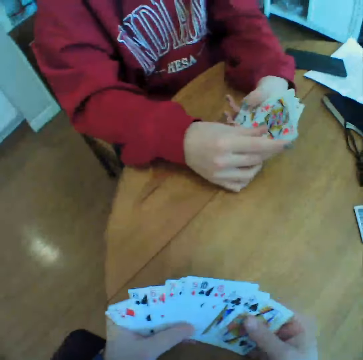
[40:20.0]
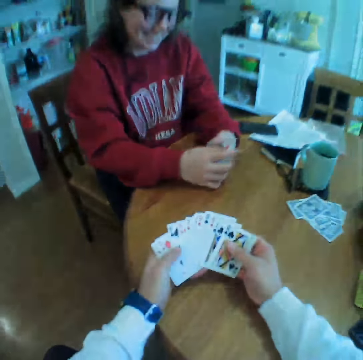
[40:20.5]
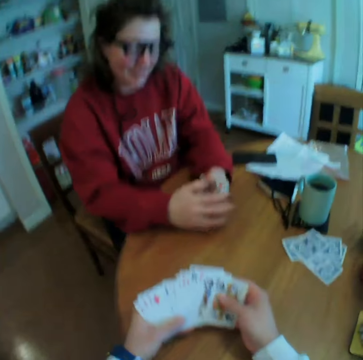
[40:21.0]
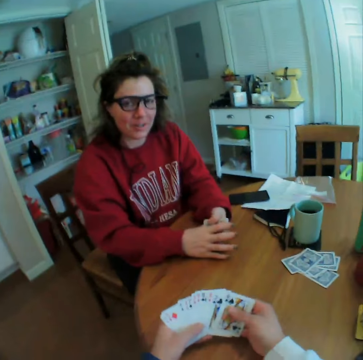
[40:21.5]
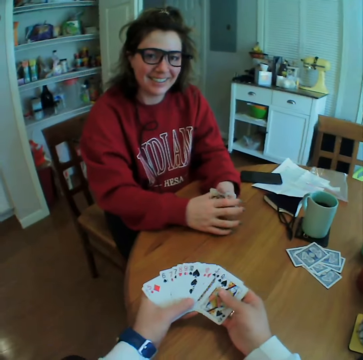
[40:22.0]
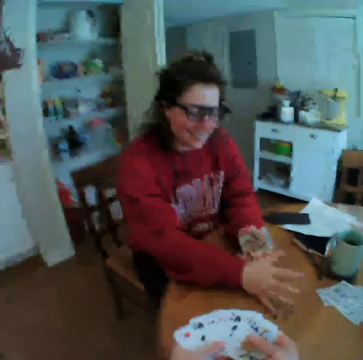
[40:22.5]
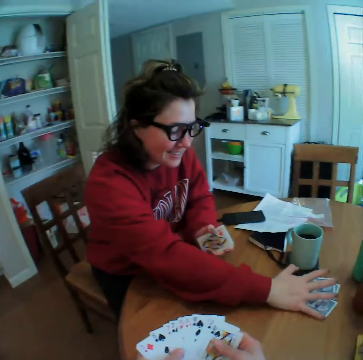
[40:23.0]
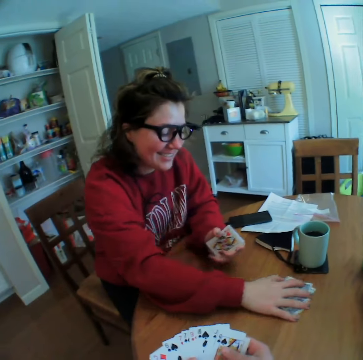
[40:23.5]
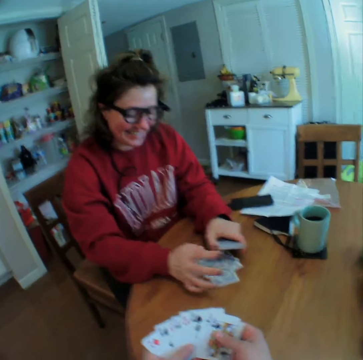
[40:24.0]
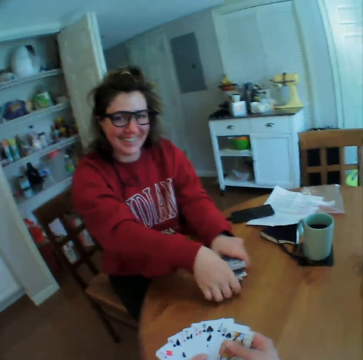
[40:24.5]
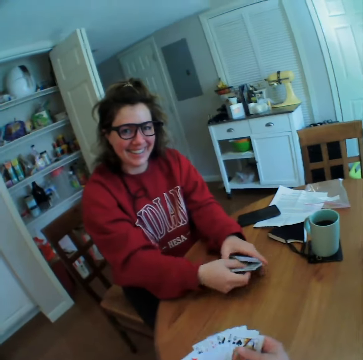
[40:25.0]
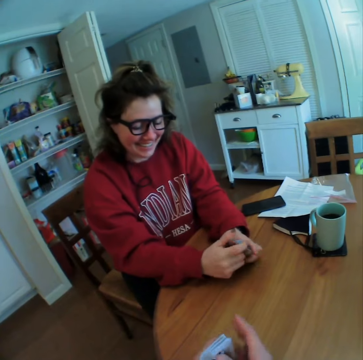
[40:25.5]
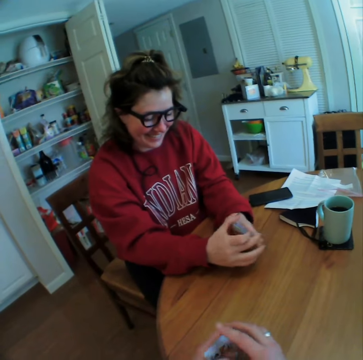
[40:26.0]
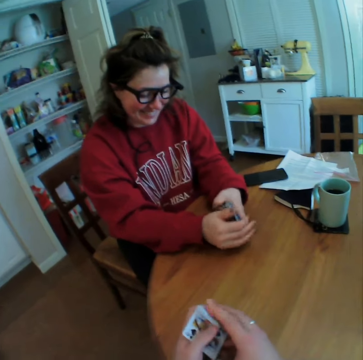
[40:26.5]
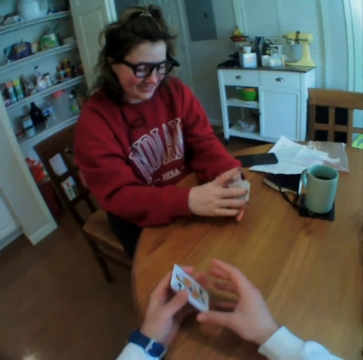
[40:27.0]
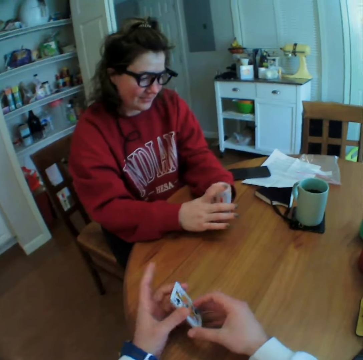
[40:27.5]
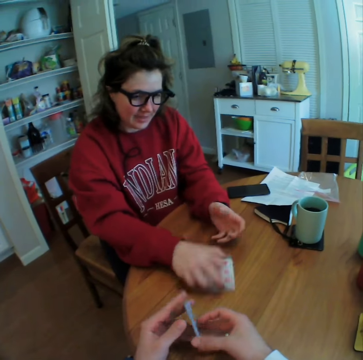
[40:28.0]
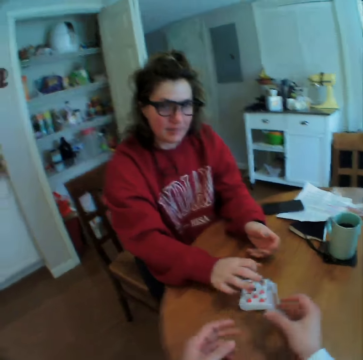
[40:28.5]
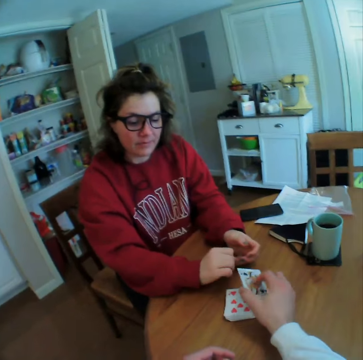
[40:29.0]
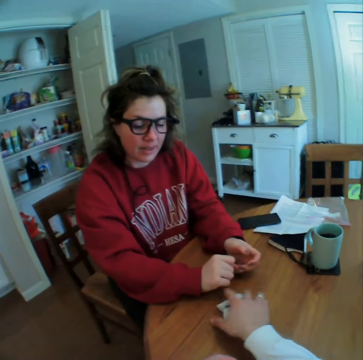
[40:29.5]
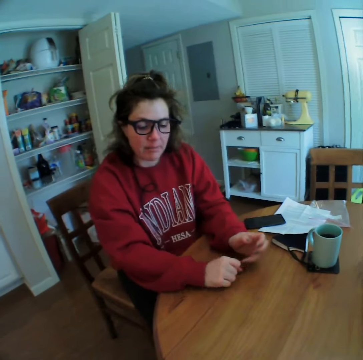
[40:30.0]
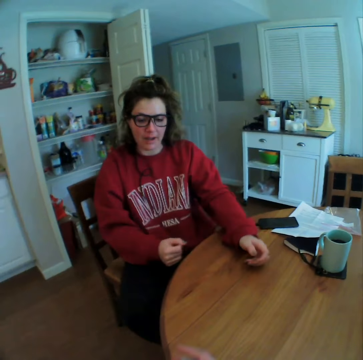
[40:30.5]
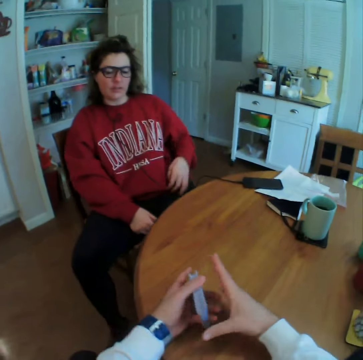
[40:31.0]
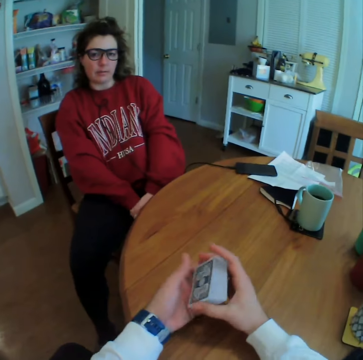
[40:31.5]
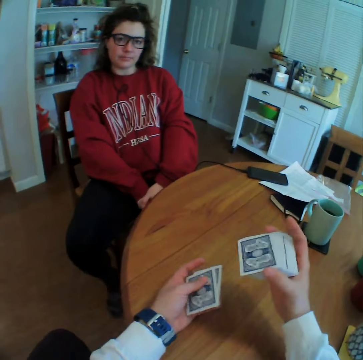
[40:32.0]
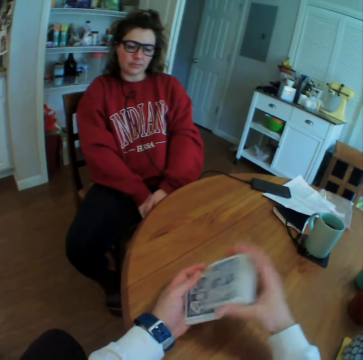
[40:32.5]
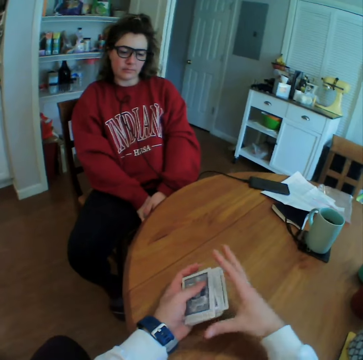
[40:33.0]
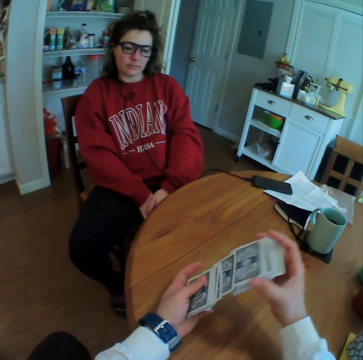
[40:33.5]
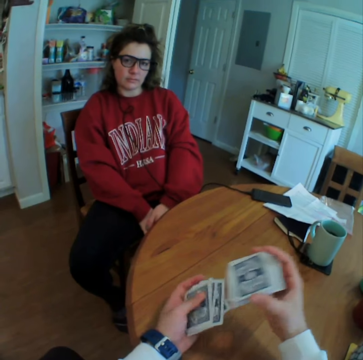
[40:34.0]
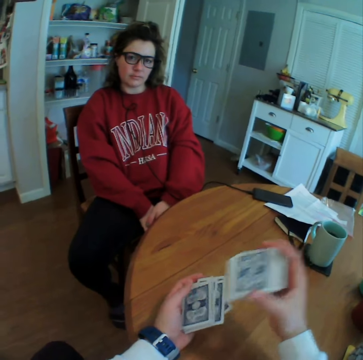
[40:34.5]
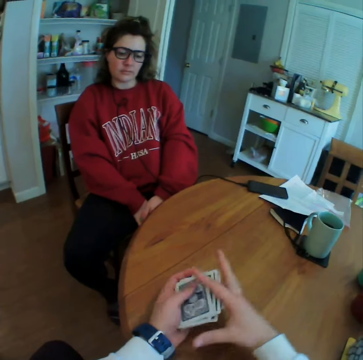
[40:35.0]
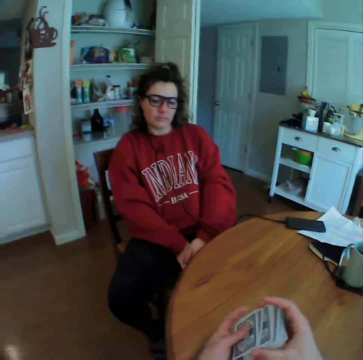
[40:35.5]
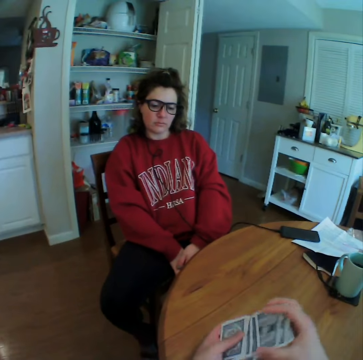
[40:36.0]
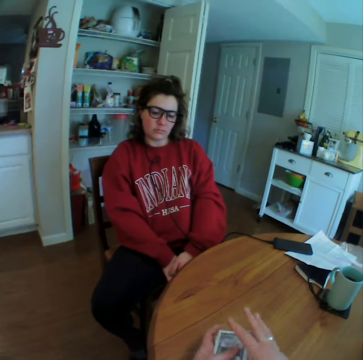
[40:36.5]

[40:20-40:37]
A lady puts the cards down. The camera wearer puts the cards down. They pick up the cards and talk to the lady. They shuffle the cards and interact with the lady.

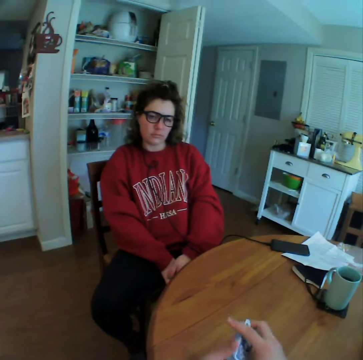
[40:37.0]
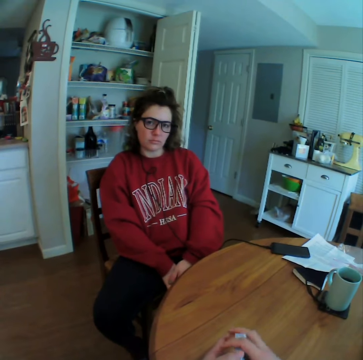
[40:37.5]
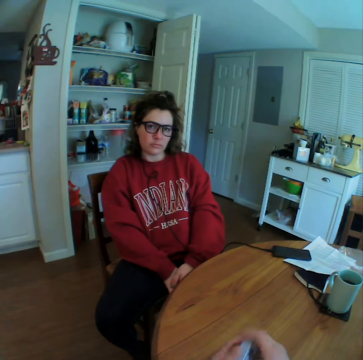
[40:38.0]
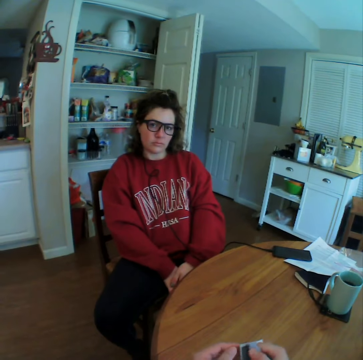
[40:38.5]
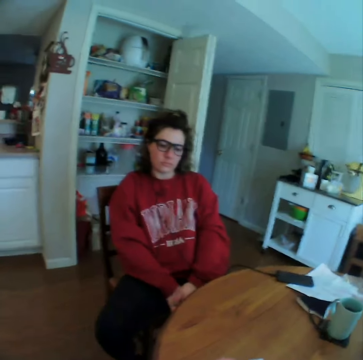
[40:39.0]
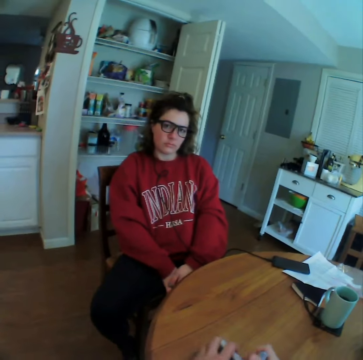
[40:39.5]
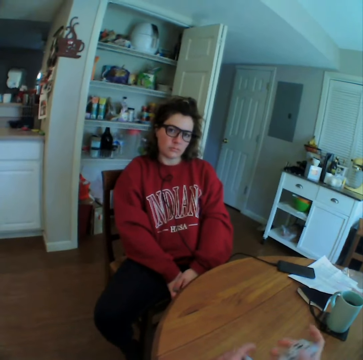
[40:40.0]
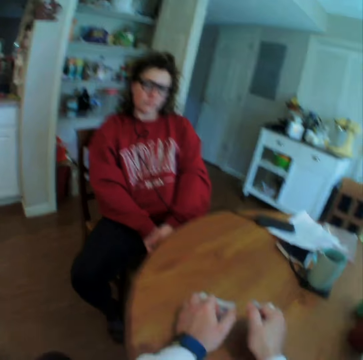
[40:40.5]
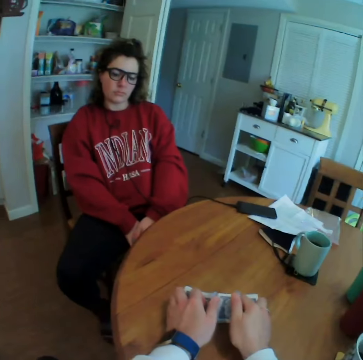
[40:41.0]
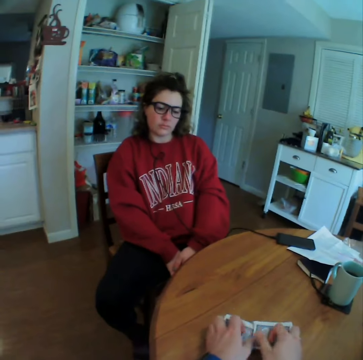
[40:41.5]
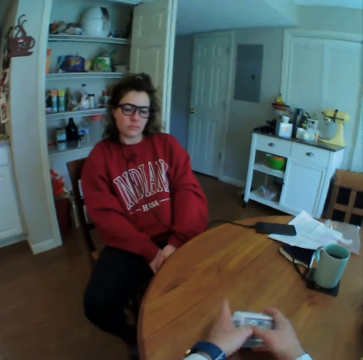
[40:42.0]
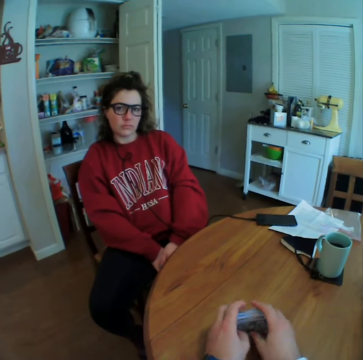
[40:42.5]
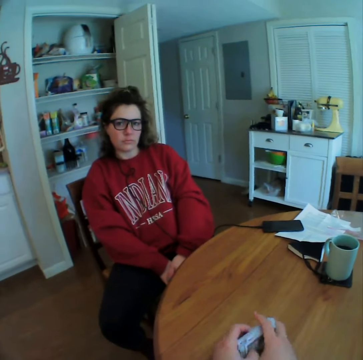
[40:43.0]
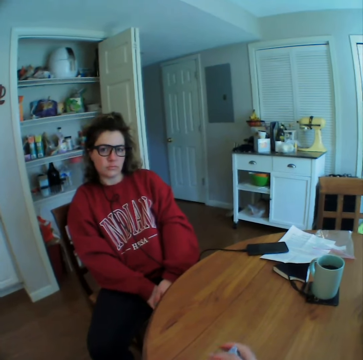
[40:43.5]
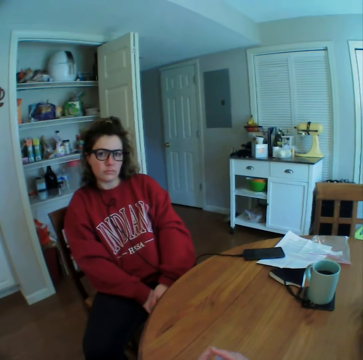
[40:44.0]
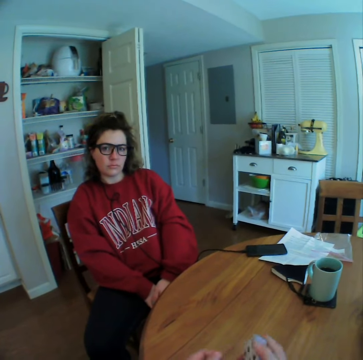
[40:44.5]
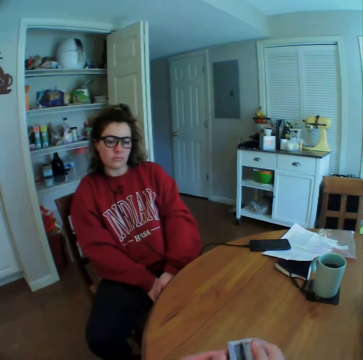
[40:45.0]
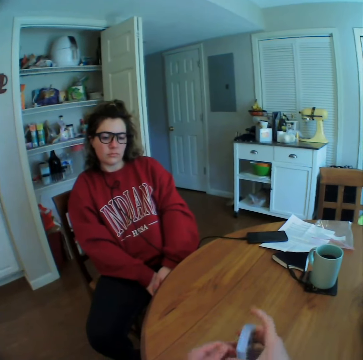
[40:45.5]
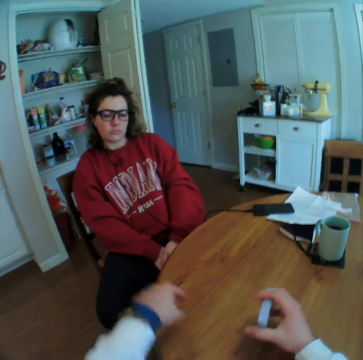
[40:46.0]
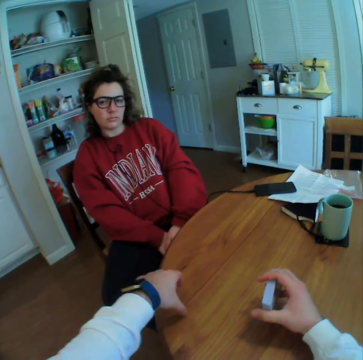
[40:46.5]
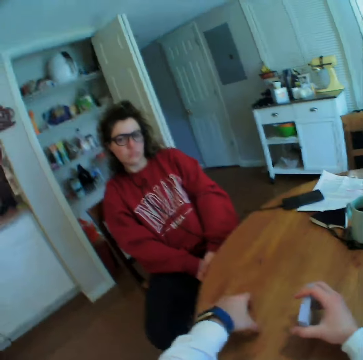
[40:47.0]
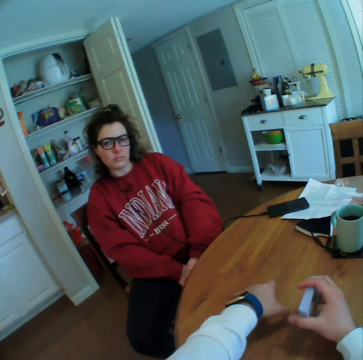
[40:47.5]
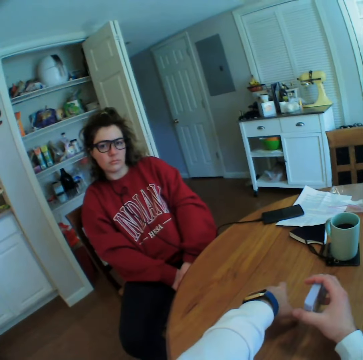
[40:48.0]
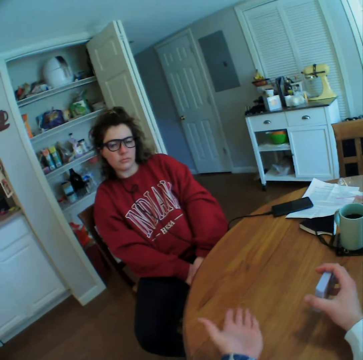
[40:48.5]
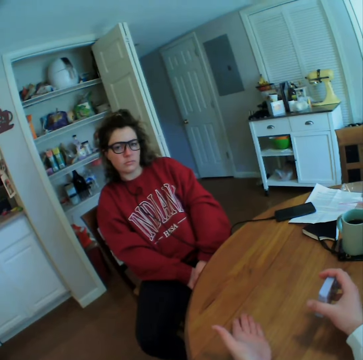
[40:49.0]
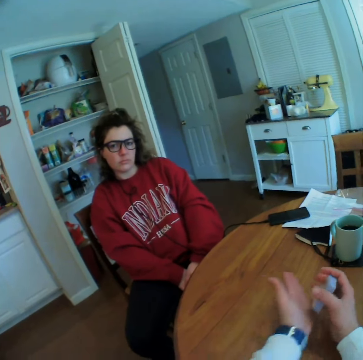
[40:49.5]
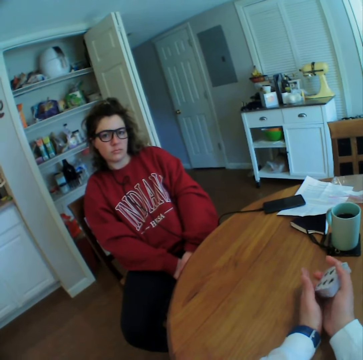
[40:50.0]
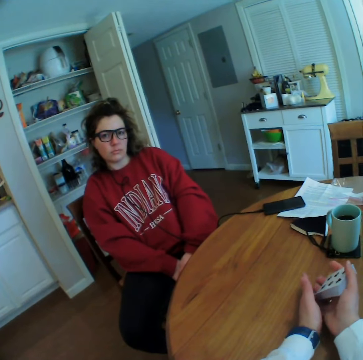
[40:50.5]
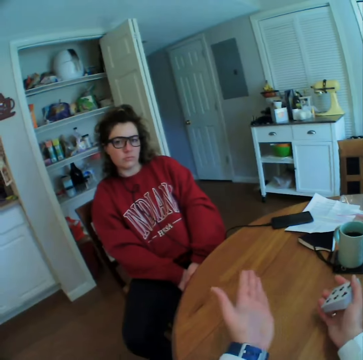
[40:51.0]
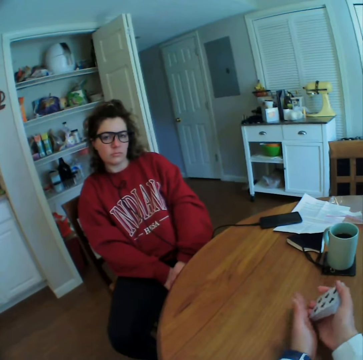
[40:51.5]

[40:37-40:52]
The camera wearer talks to a lady. They interact with the lady. They talk to the lady.

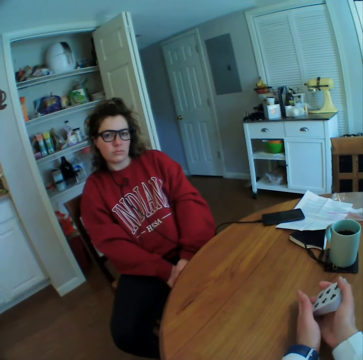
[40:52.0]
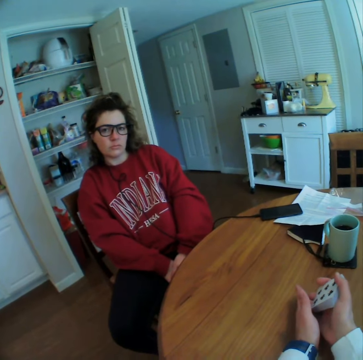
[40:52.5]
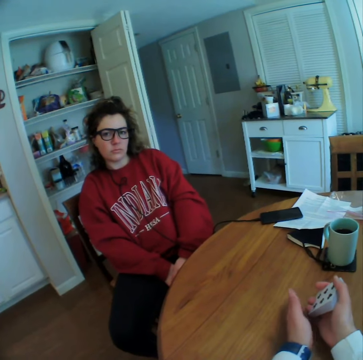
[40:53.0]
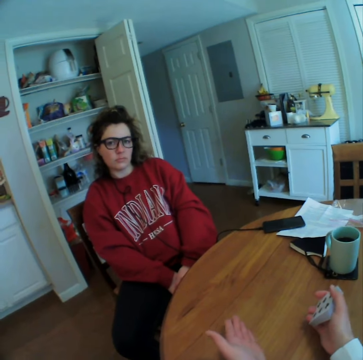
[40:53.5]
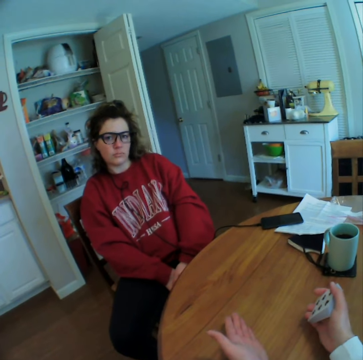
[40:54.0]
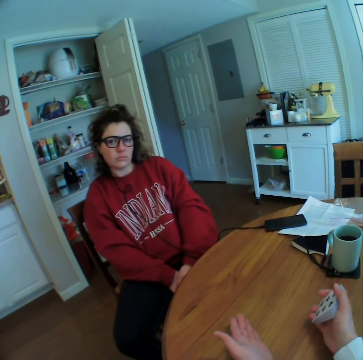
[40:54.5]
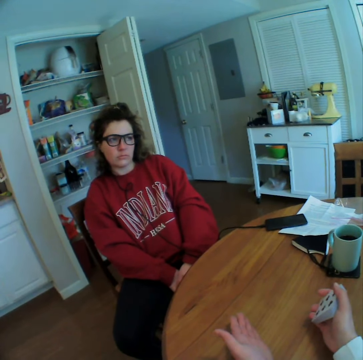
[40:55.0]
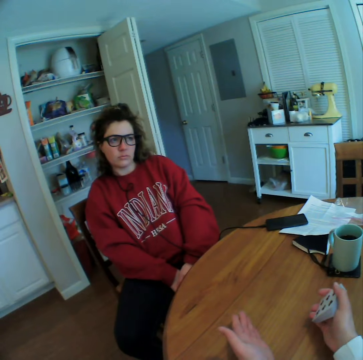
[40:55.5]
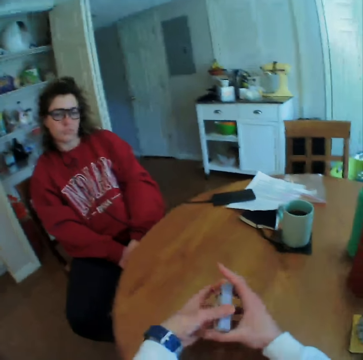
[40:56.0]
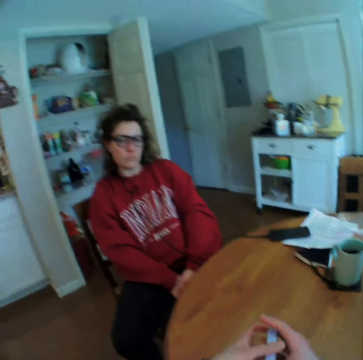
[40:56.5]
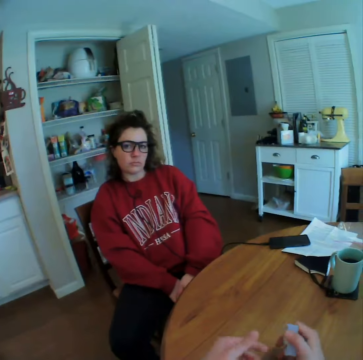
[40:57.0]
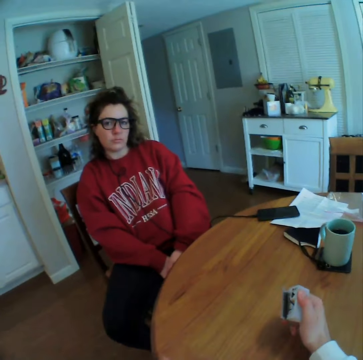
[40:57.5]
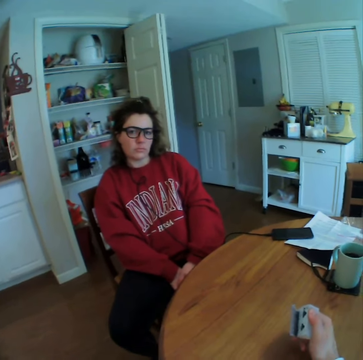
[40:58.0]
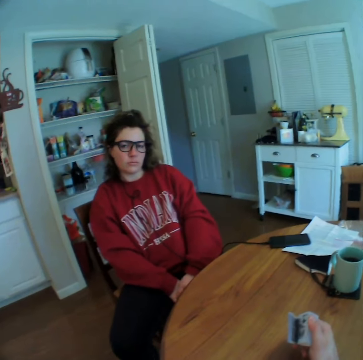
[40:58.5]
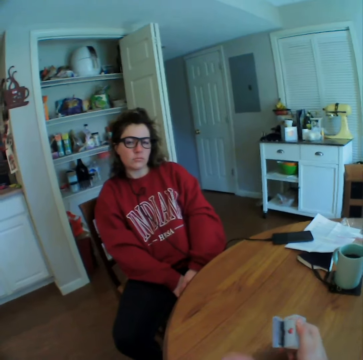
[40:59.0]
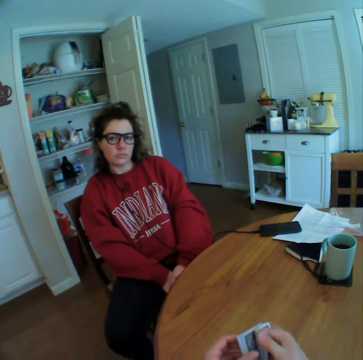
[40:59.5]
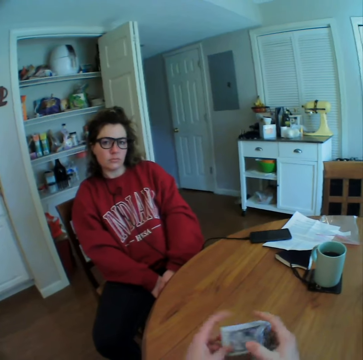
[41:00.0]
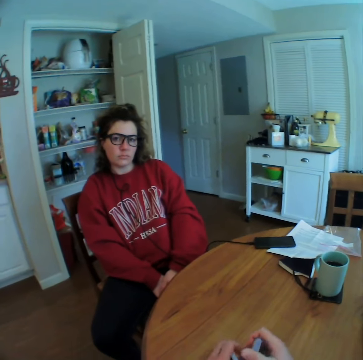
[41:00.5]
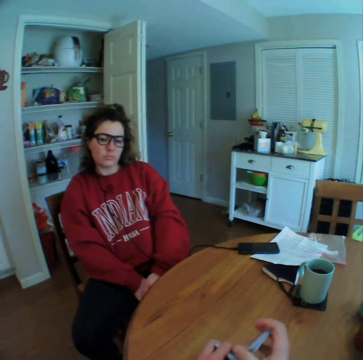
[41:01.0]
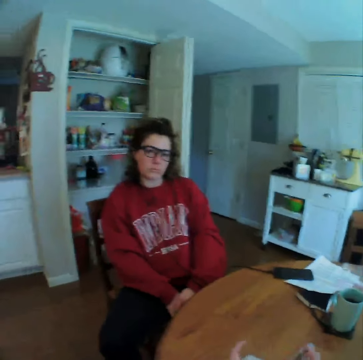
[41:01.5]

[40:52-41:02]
The camera wearer shuffles the cards.
